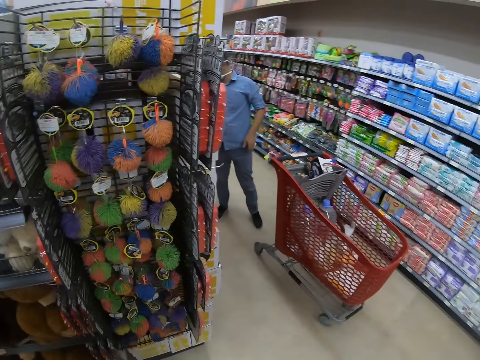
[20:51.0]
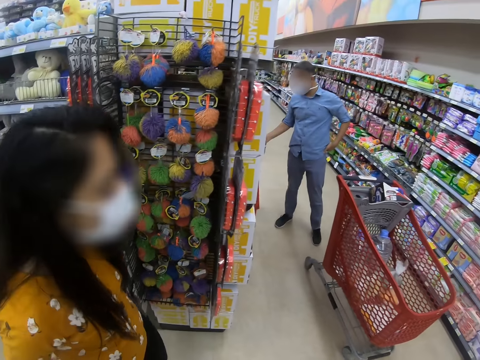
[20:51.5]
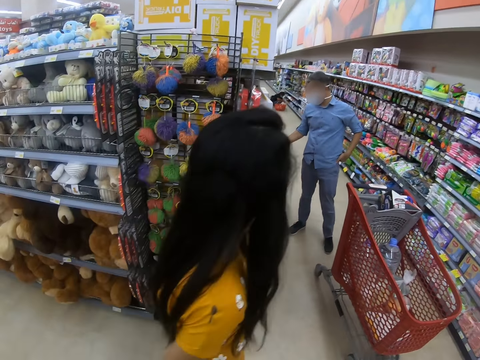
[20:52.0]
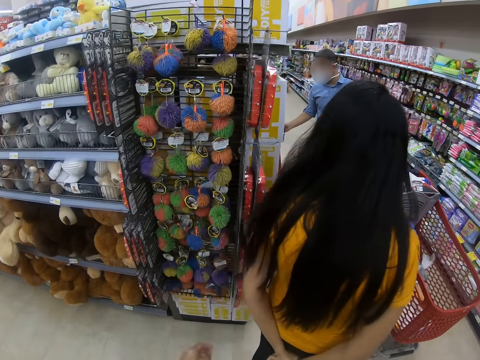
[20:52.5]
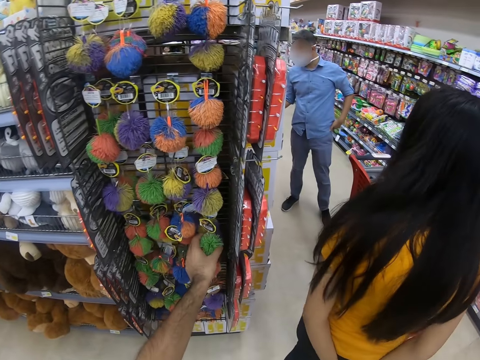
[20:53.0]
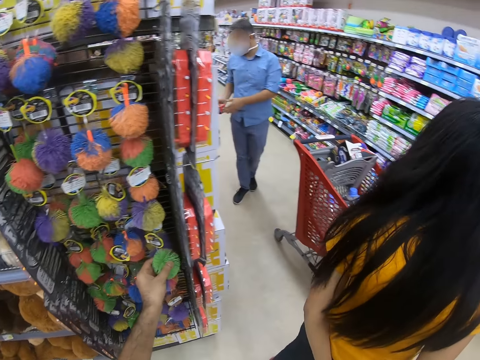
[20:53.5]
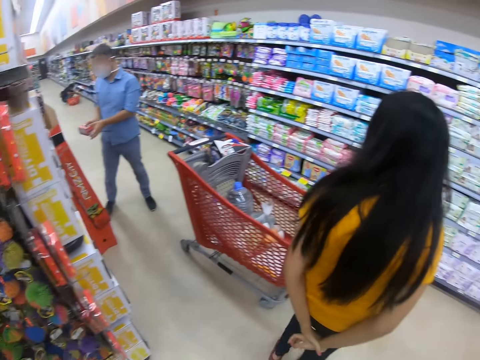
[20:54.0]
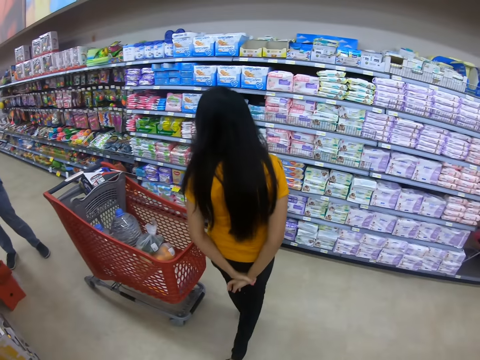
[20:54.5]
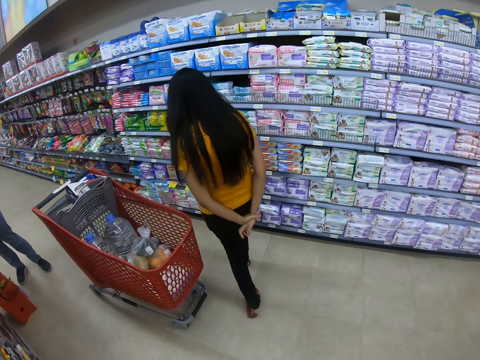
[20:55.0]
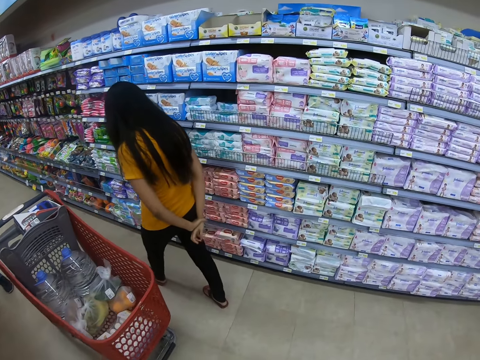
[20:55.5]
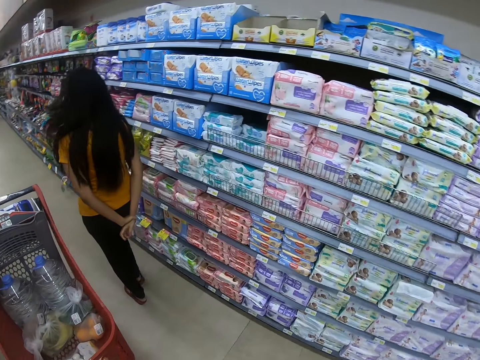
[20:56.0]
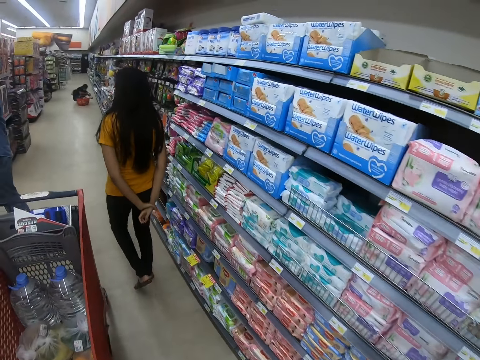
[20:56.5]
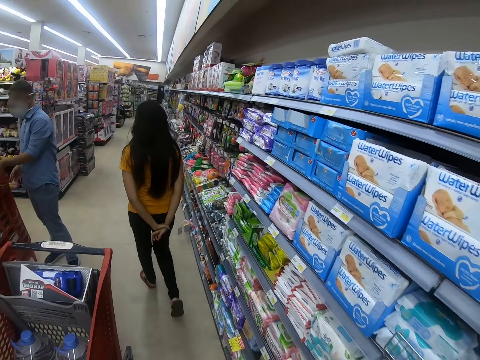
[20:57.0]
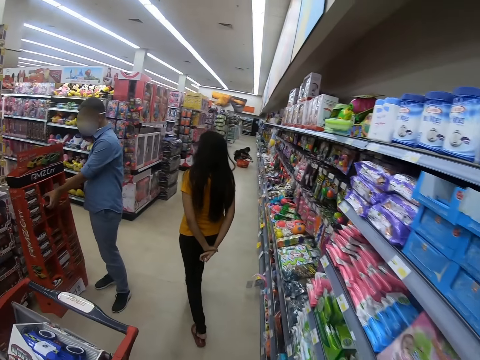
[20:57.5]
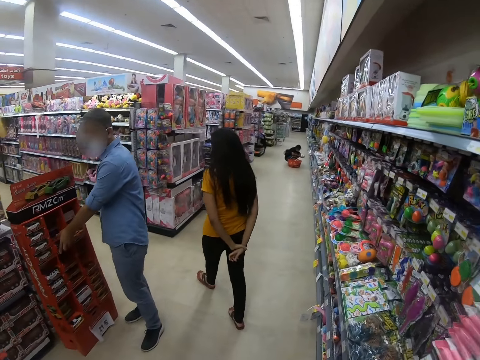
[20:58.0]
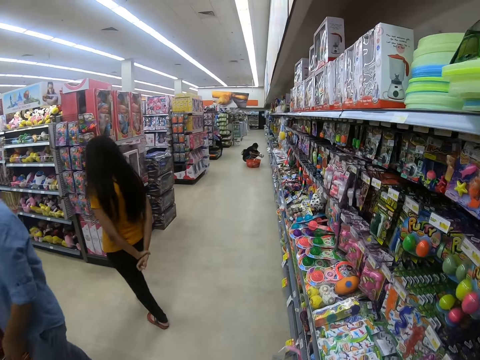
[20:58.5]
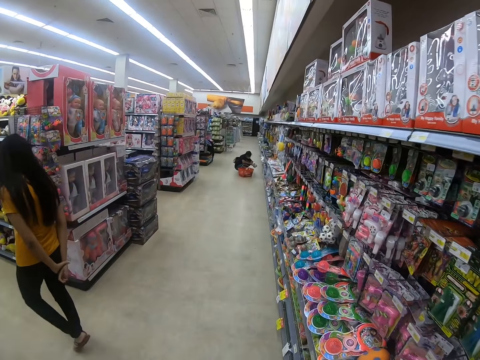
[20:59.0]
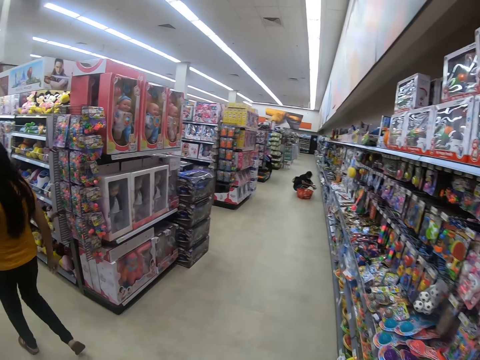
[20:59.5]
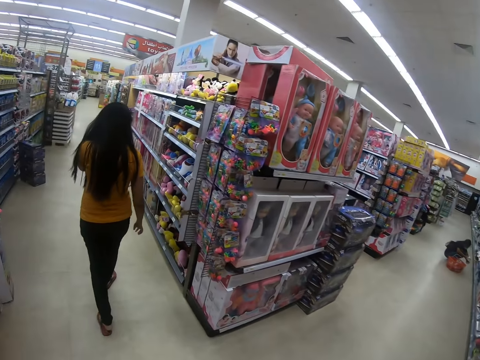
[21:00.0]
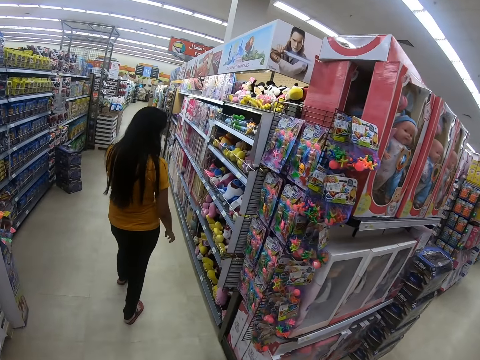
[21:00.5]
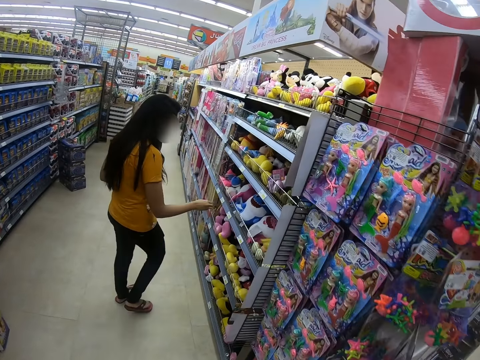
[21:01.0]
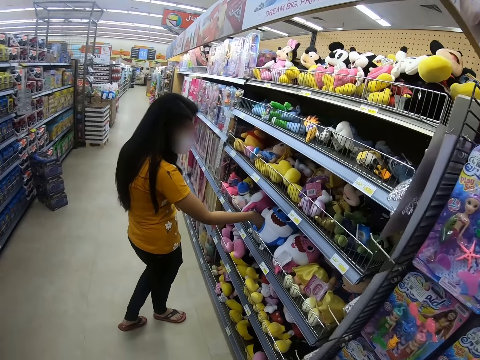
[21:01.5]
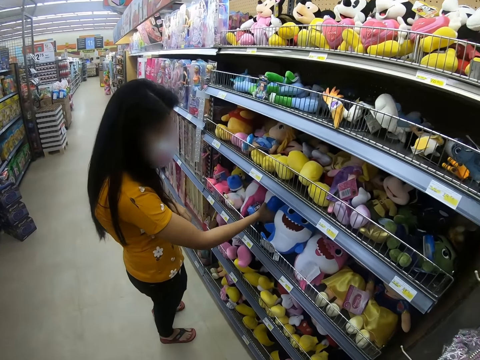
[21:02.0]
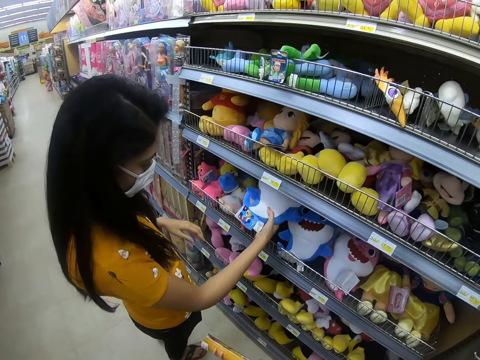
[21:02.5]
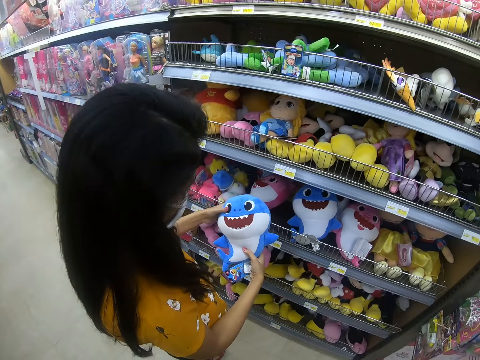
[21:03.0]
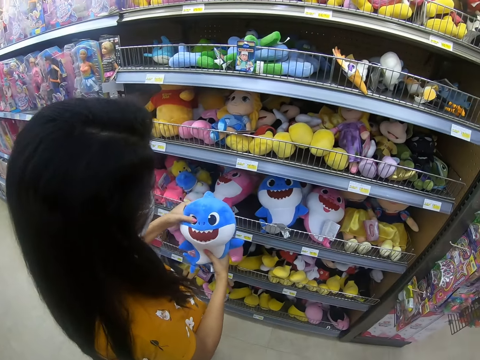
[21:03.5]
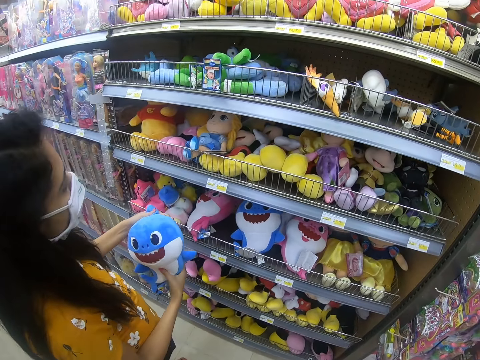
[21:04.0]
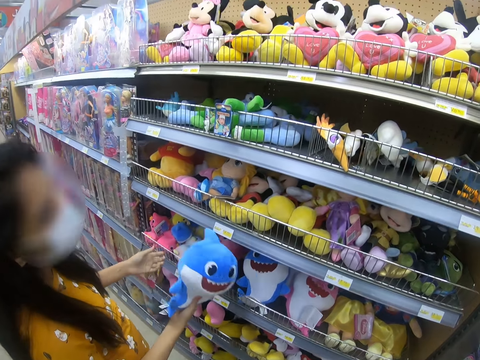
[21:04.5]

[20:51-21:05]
A person looks around. The camera wearer touches a ball on a shelf. The person walks in a supermarket. The person picks up a whale toy or teddy bear on the shelf.

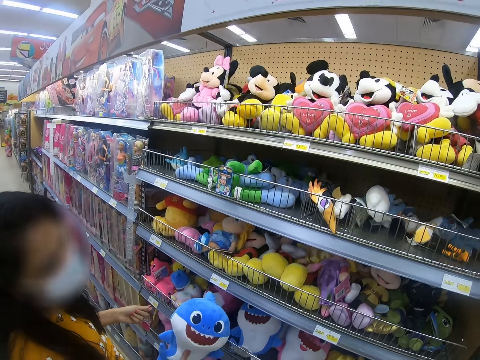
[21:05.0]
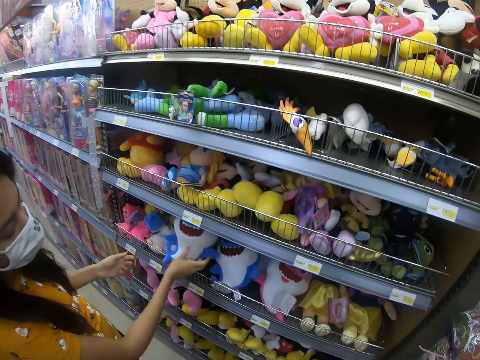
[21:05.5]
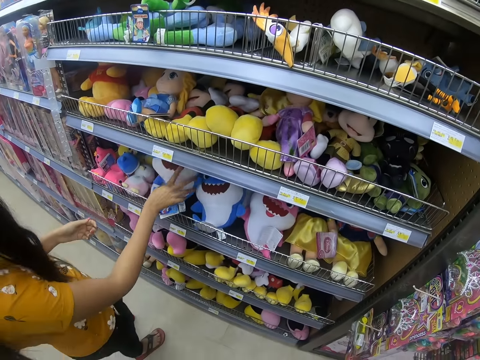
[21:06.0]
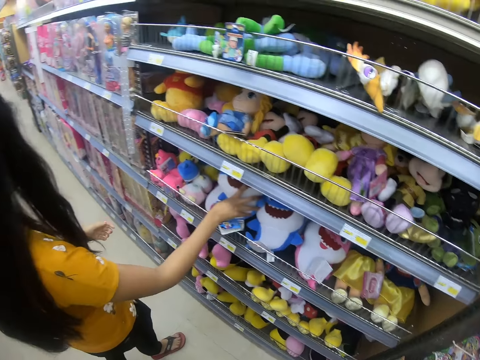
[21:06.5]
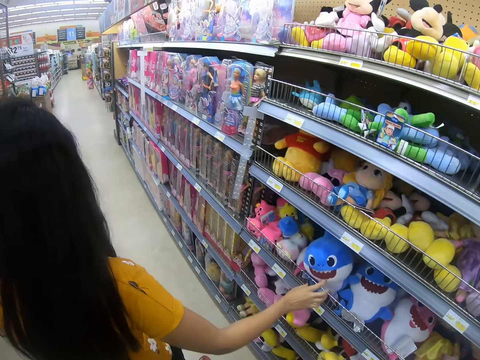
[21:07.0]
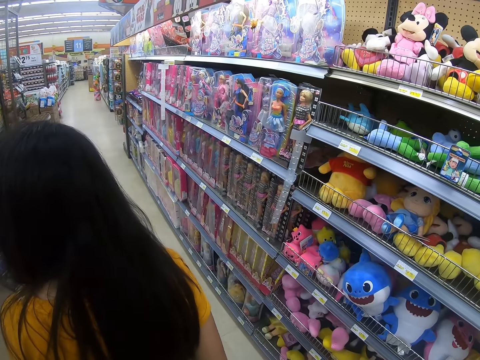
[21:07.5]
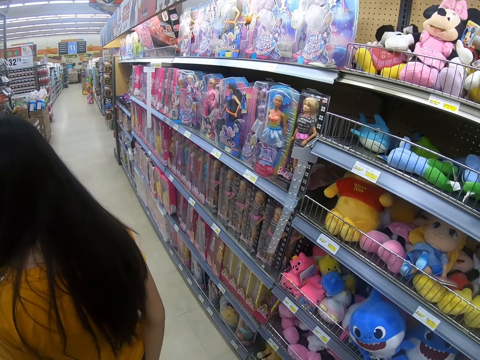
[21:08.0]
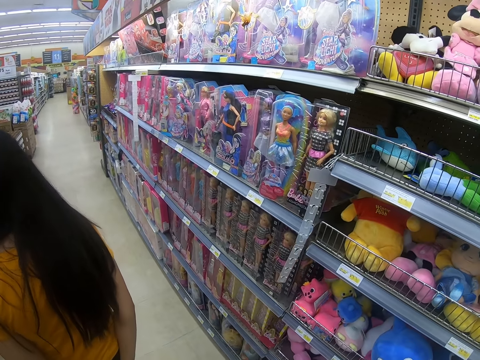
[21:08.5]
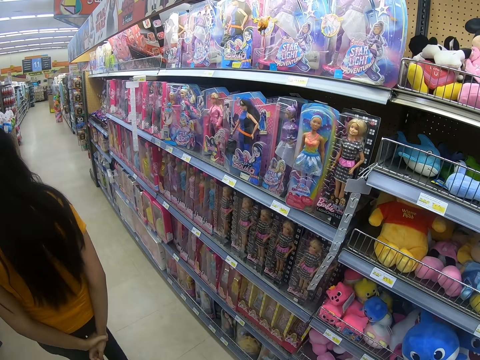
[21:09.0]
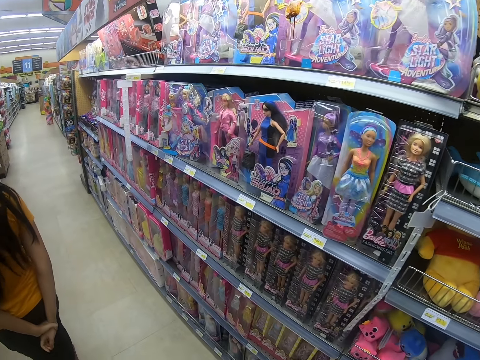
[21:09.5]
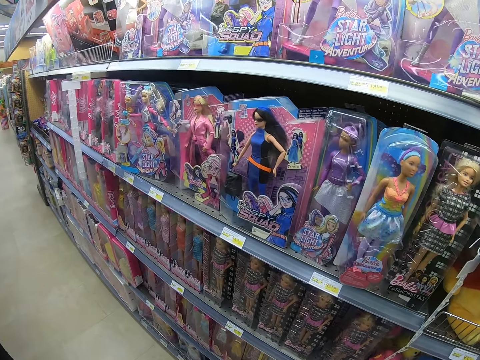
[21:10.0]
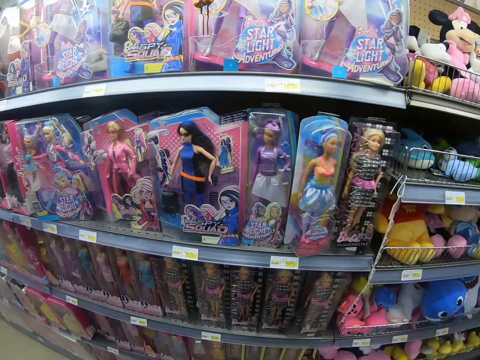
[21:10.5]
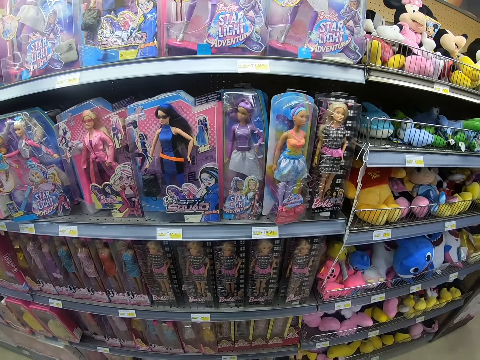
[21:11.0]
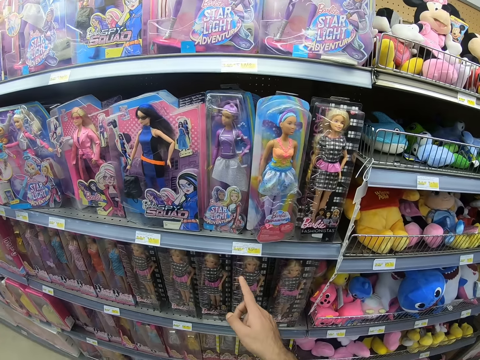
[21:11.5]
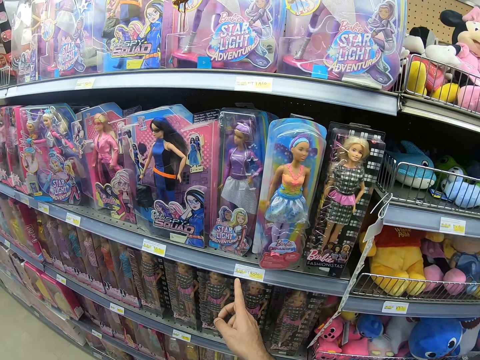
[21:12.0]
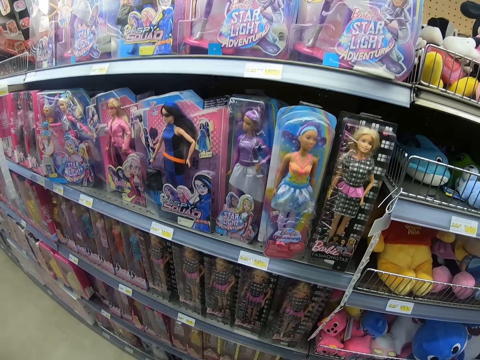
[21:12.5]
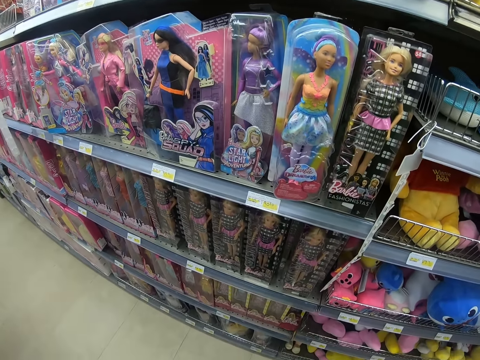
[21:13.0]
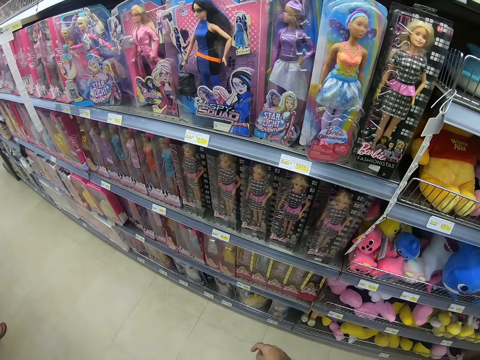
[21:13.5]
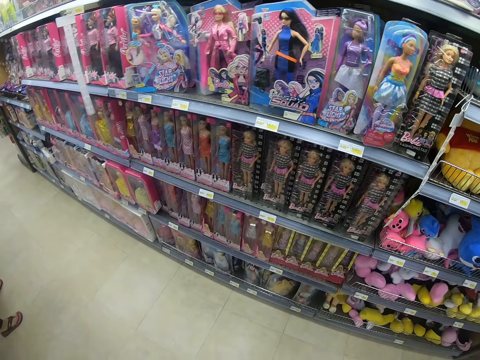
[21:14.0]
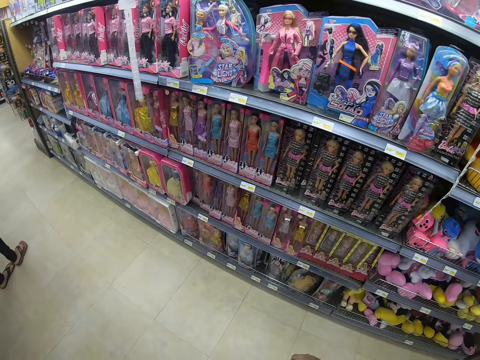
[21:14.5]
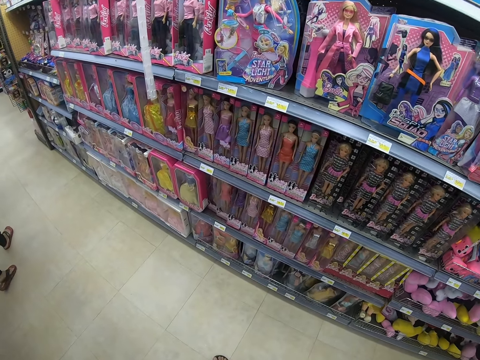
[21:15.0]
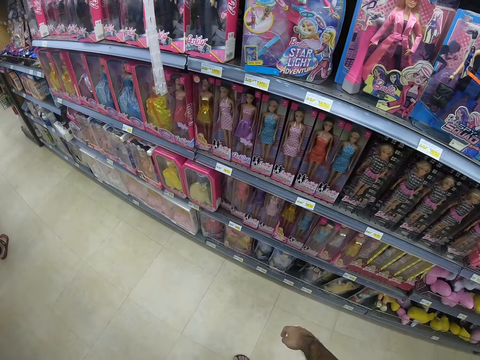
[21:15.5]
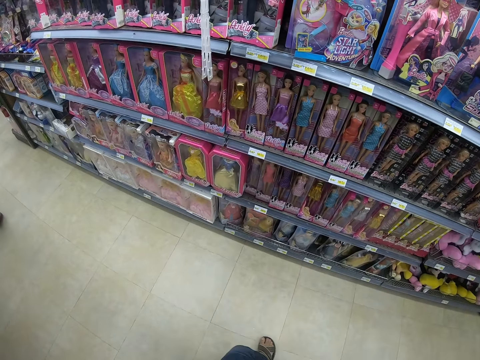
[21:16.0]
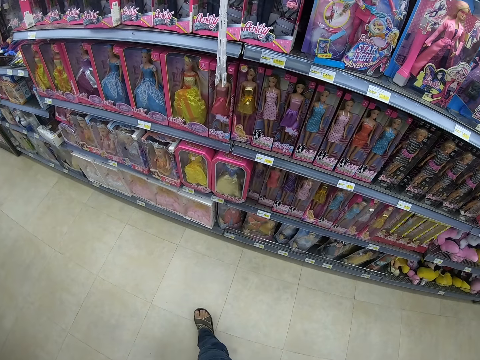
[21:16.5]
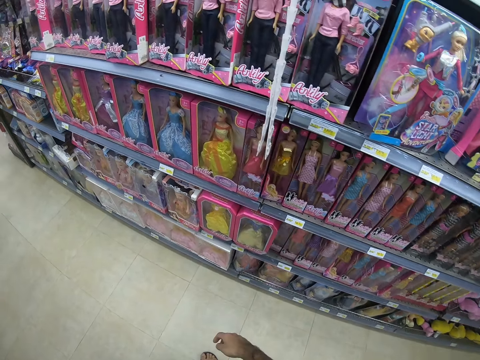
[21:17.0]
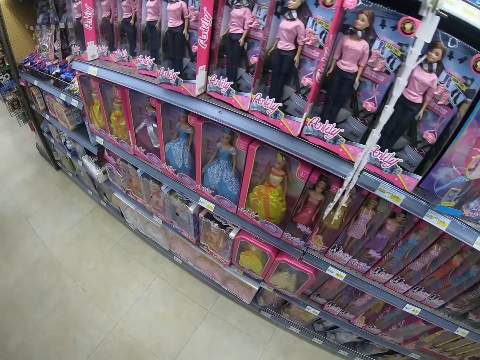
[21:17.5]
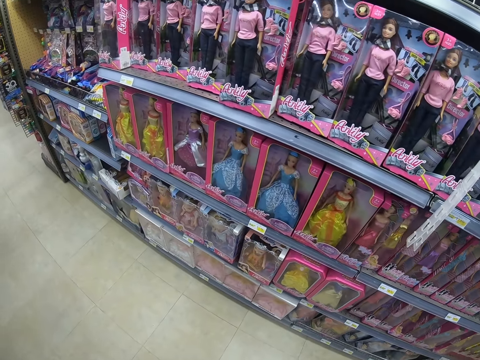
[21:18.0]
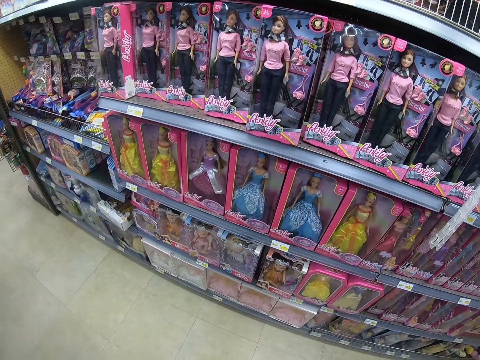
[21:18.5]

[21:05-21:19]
A person puts a whale toy on a shelf. The person returns the teddy bear and looks around. The camera wearer looks around the toy displays. They point at a doll on a shelf and walk in a supermarket.
